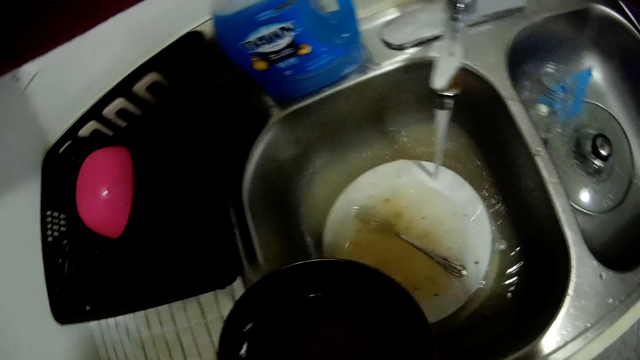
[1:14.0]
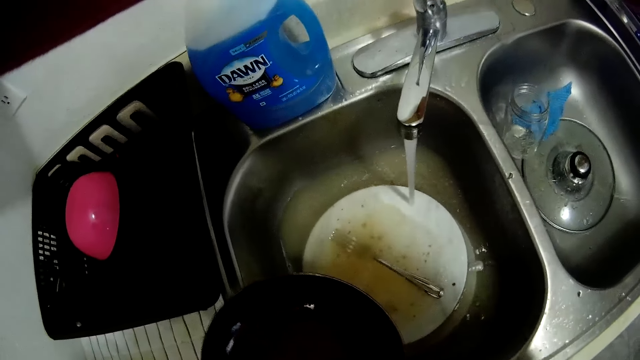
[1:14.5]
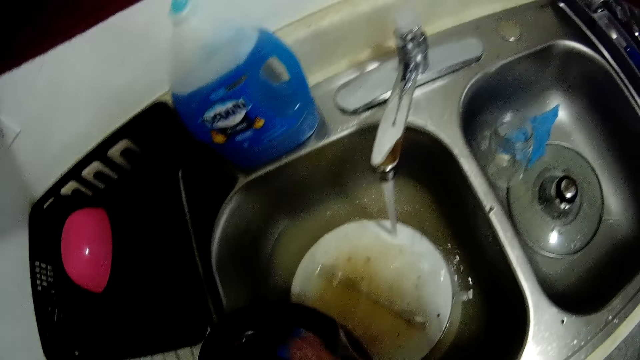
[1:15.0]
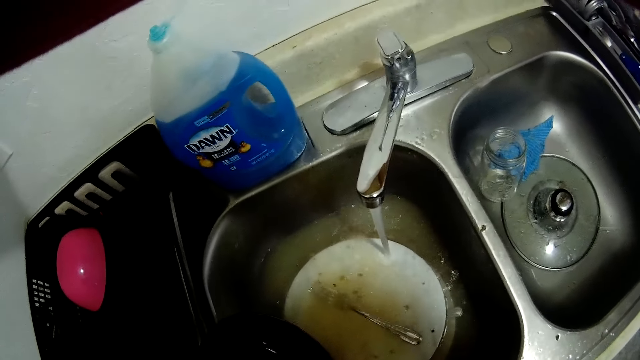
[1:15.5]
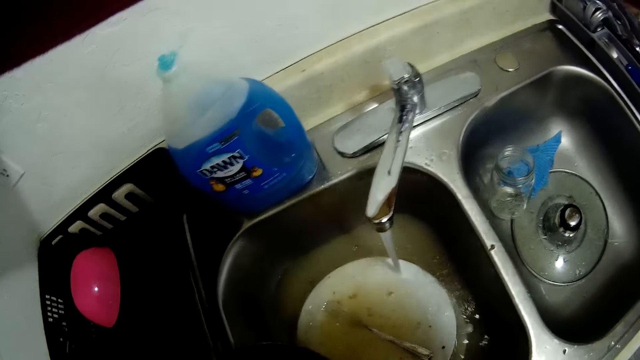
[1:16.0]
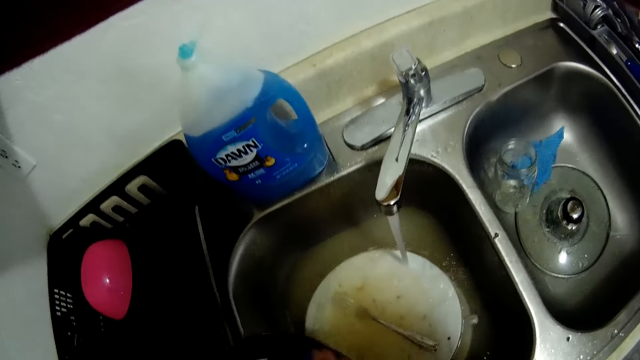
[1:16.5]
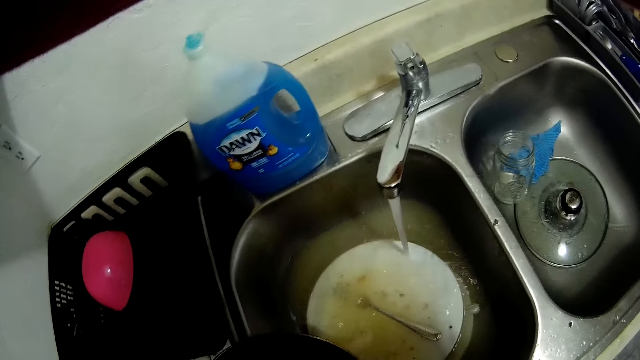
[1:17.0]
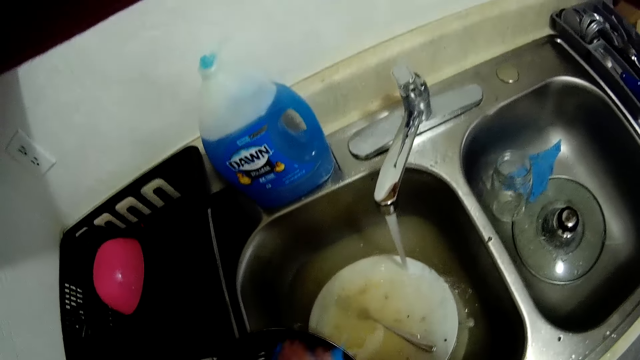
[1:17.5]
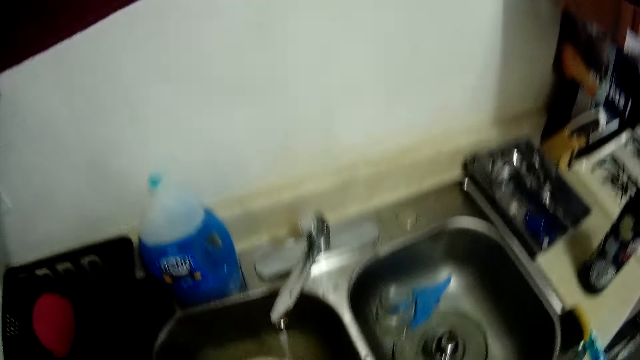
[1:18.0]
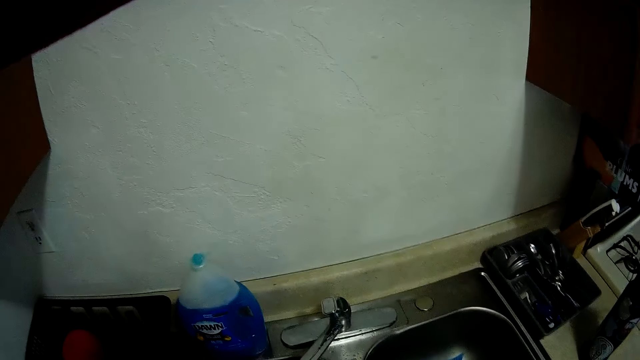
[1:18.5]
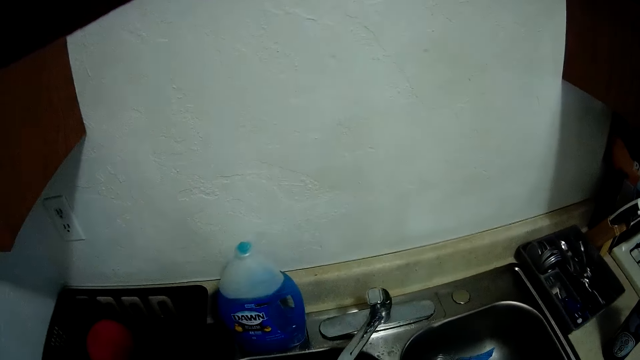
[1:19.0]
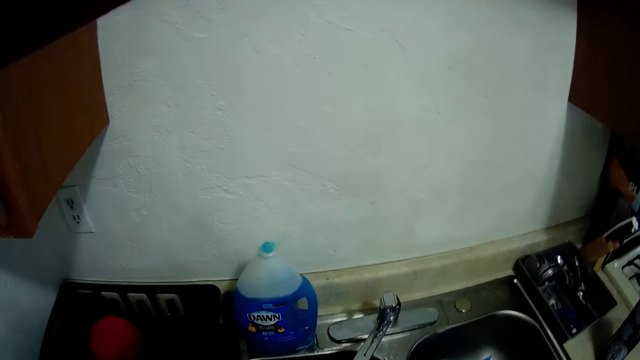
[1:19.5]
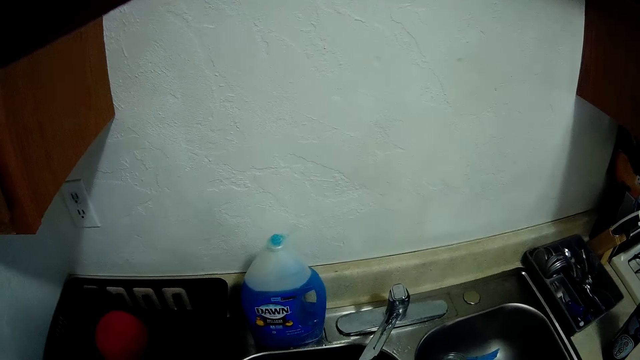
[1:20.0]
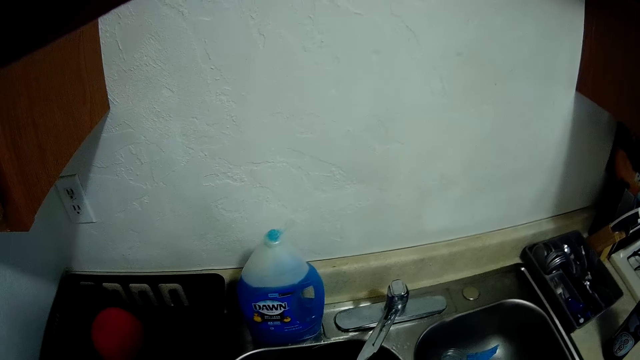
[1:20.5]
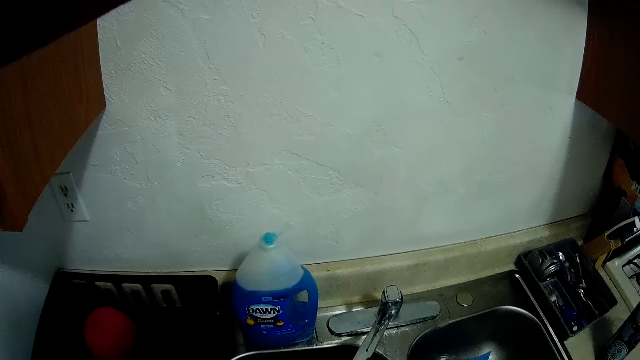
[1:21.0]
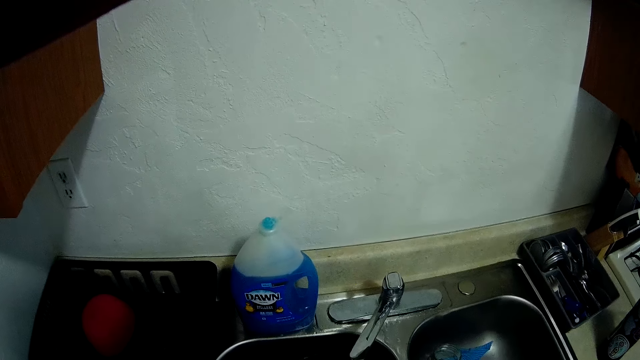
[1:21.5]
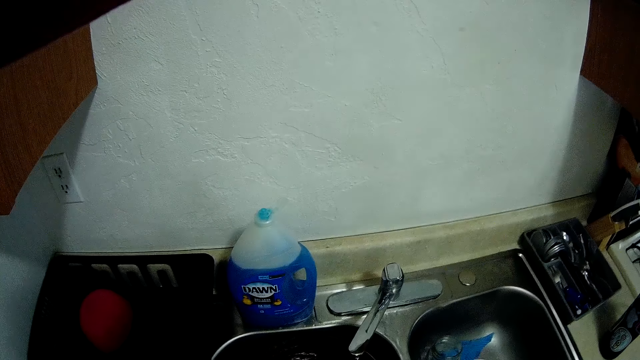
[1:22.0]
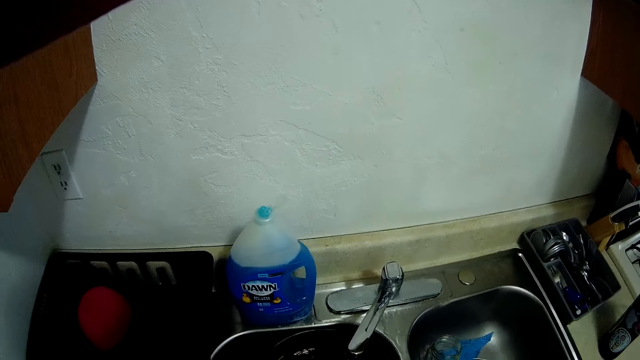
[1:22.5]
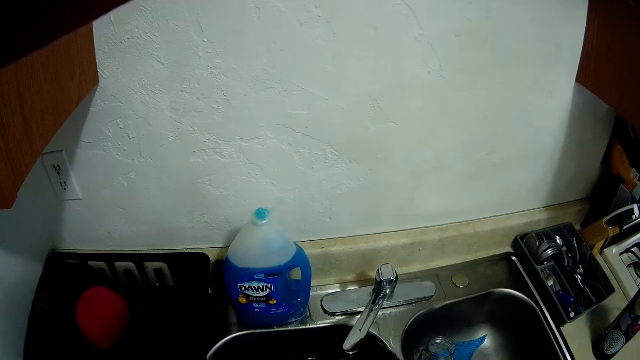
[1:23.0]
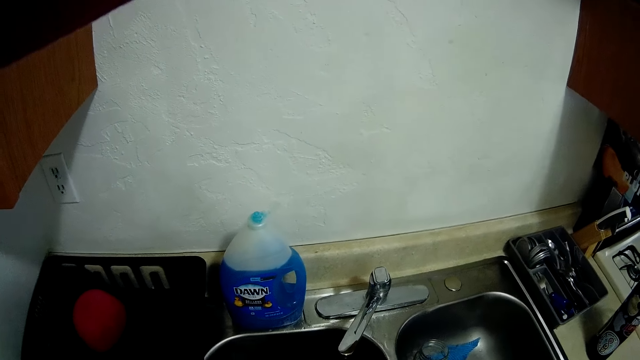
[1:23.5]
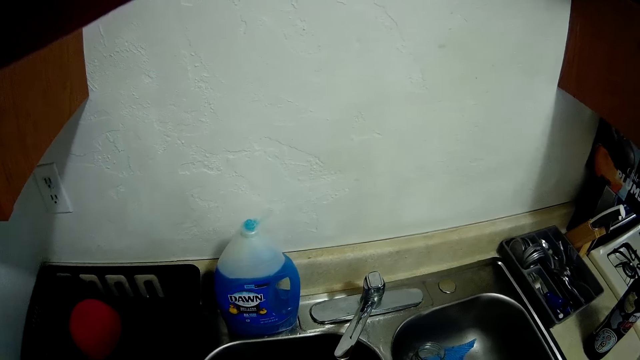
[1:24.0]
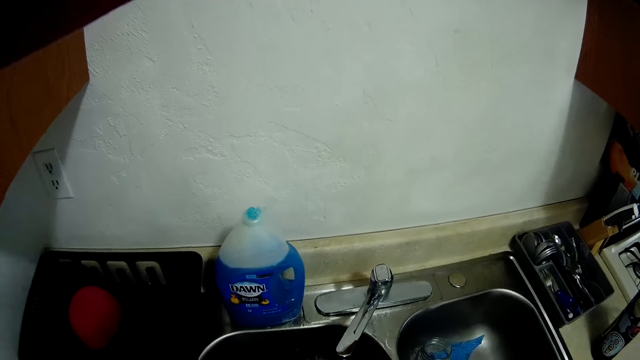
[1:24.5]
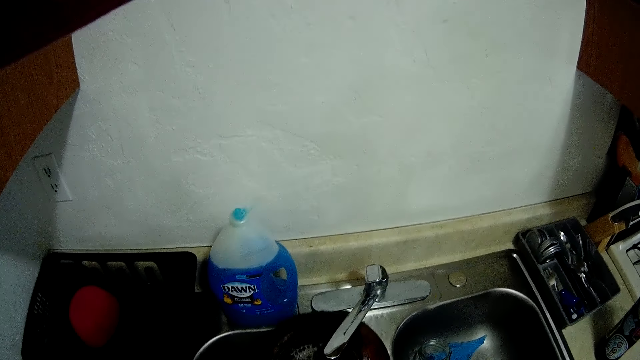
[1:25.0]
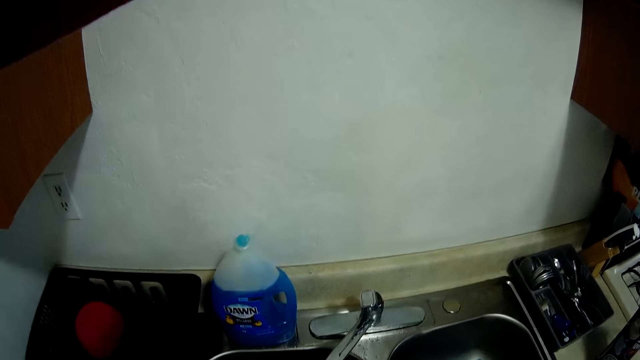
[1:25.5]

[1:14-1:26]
The camera wearer rinses the frying pan with water from the tap.

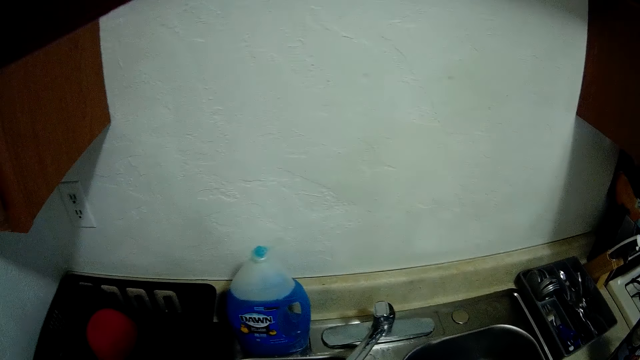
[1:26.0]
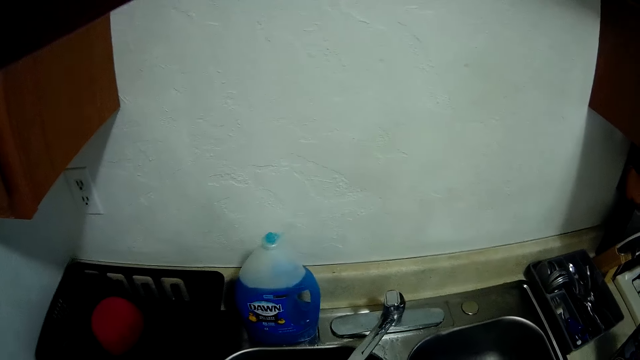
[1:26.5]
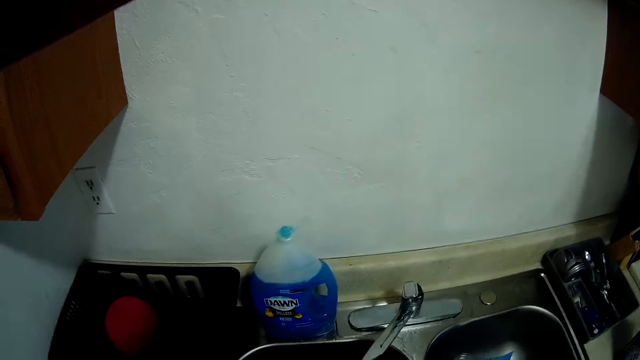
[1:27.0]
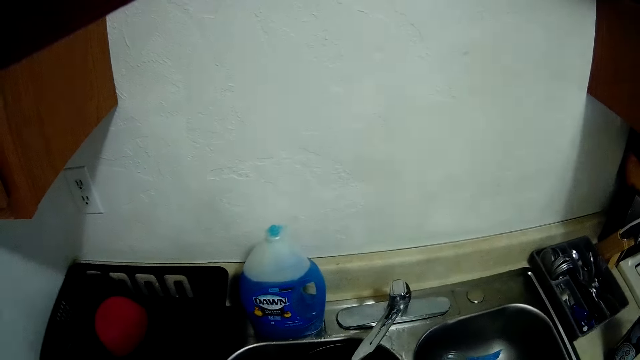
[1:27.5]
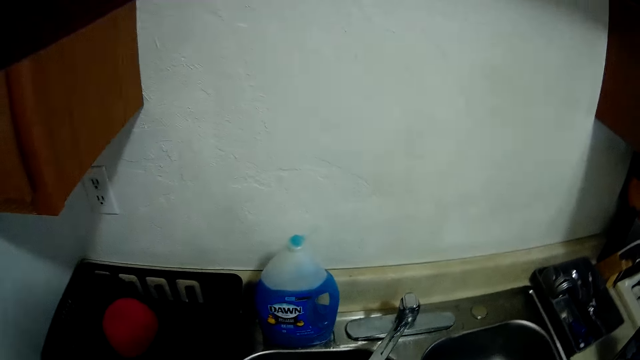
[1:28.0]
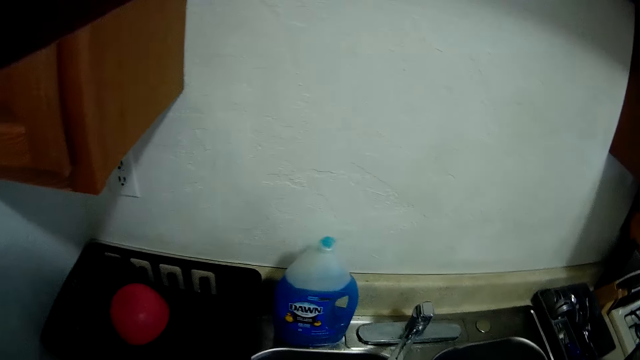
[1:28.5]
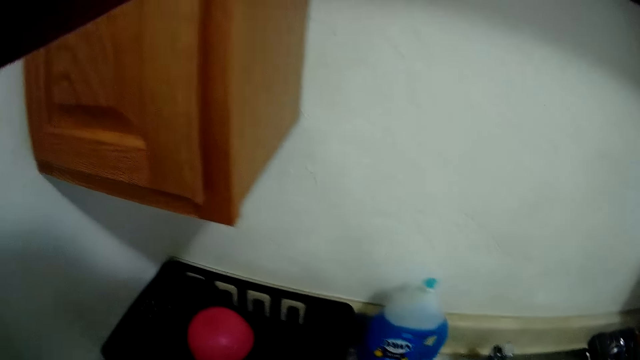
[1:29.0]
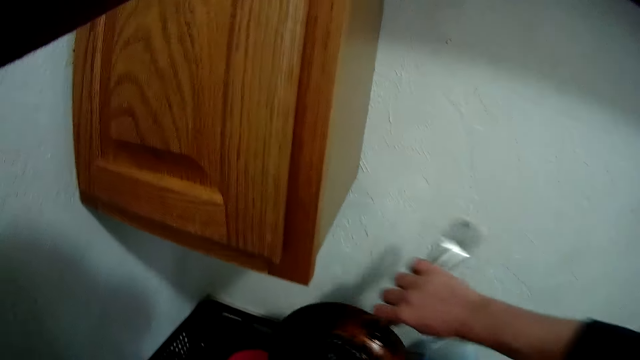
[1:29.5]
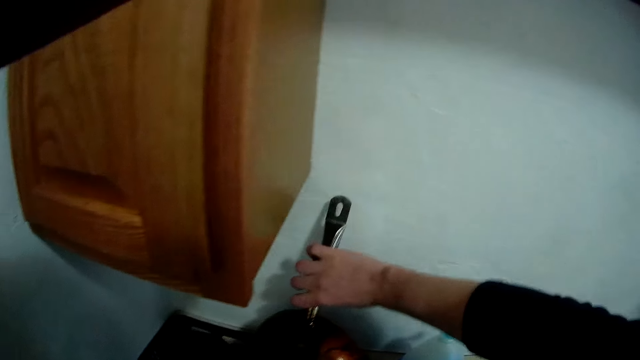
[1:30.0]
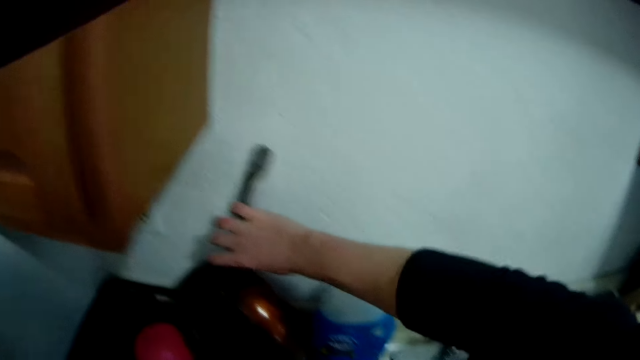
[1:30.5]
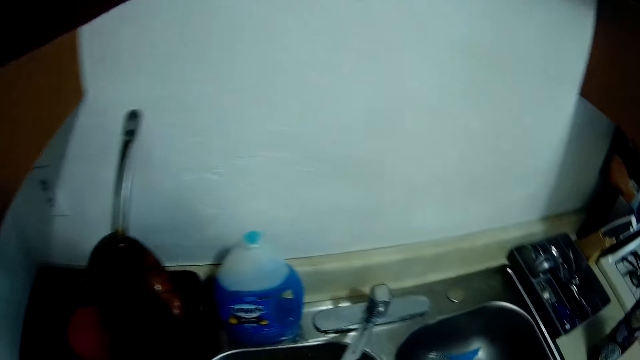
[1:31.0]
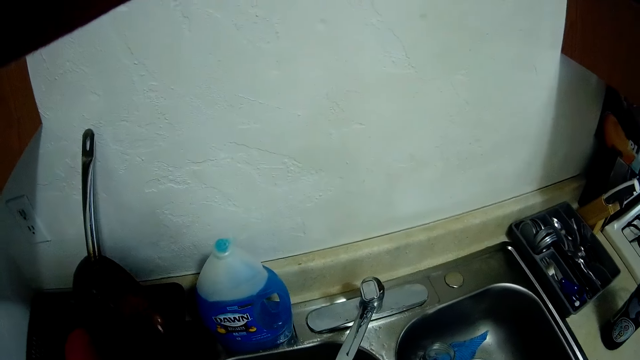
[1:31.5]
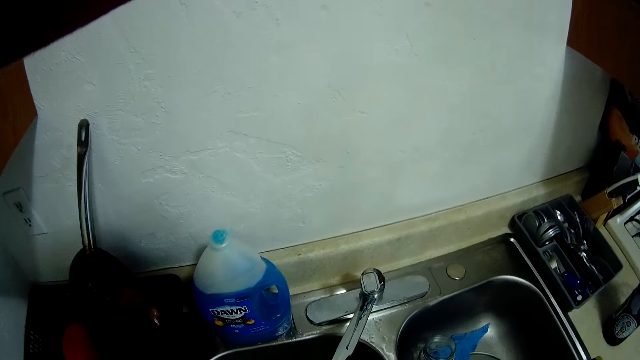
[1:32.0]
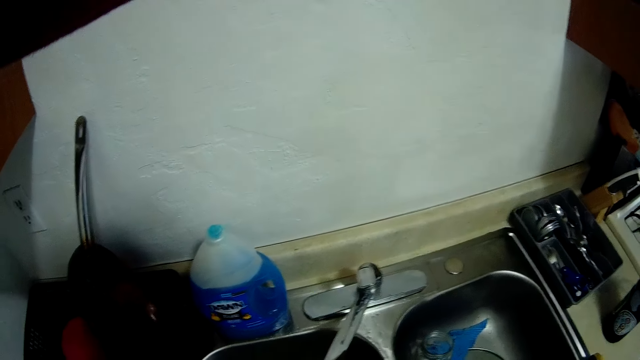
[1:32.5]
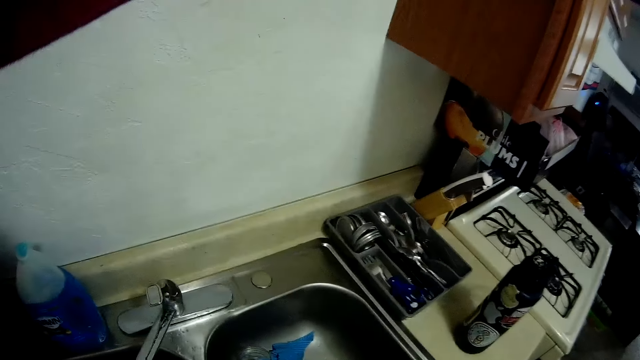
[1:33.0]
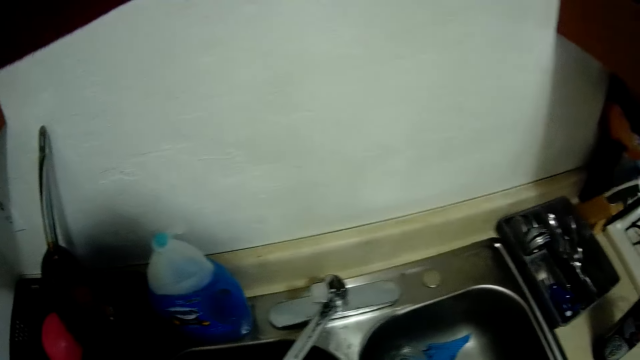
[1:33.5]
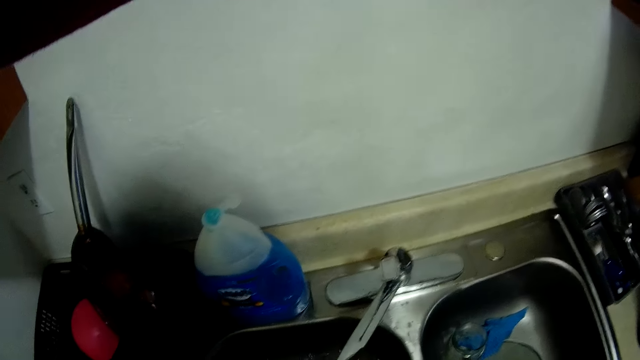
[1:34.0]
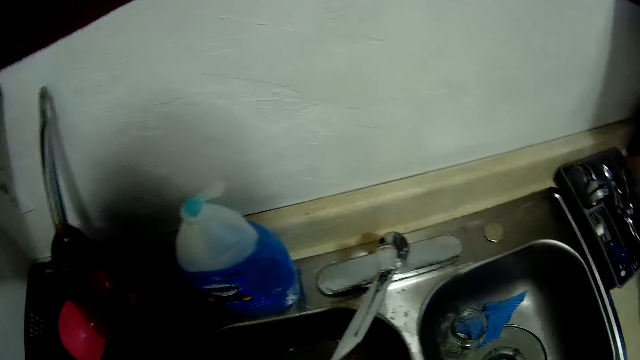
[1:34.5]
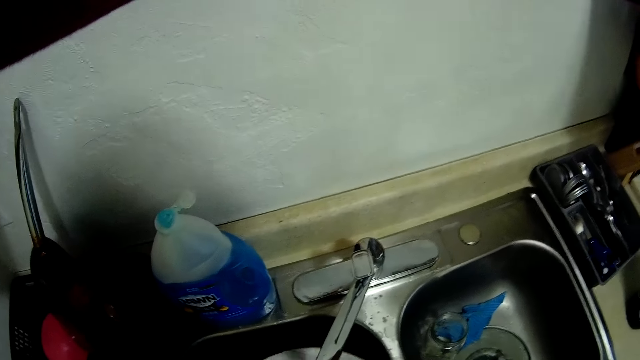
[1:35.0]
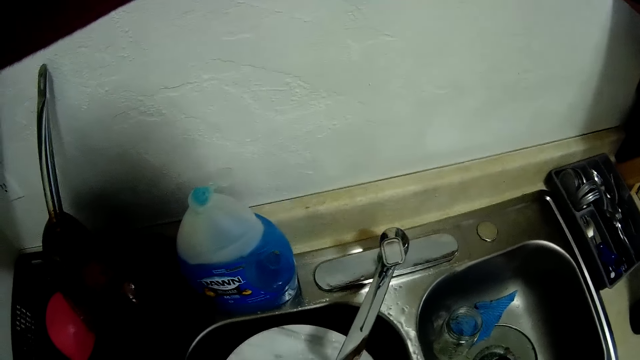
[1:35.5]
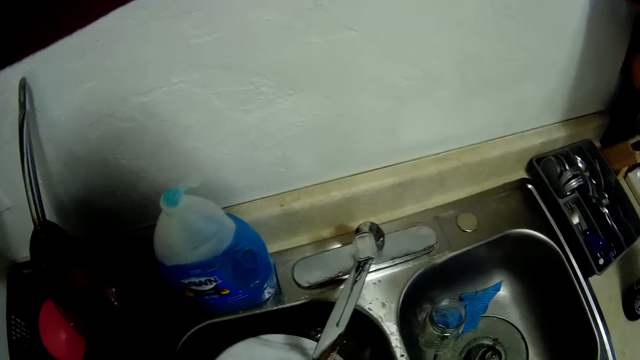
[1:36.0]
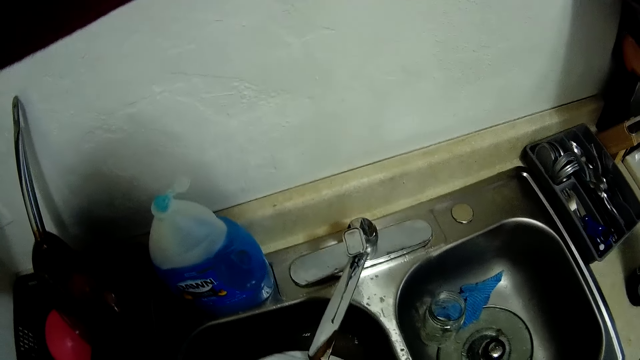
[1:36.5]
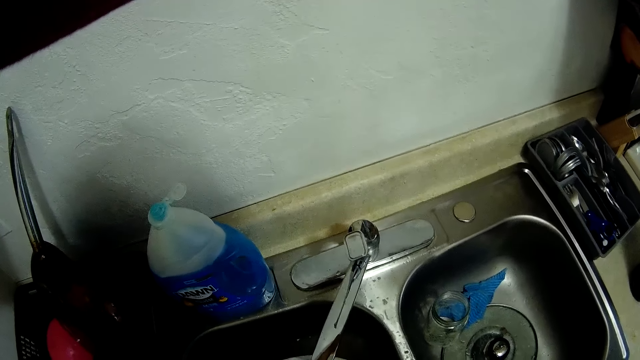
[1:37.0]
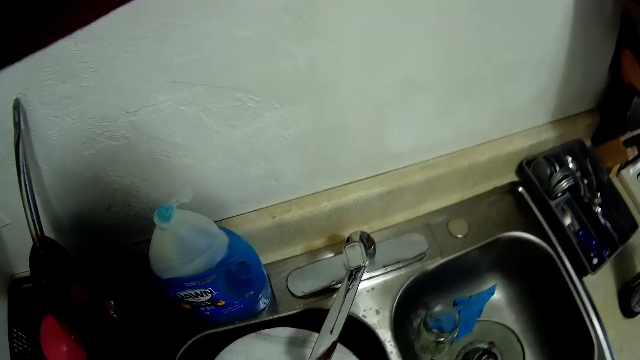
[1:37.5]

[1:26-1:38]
The camera wearer drops the frying pan inside the basket with his right hand. He rinses a plate with water from the tap.
